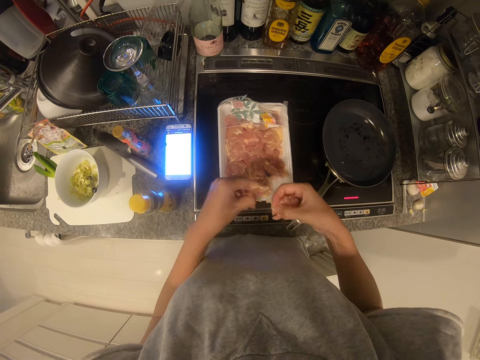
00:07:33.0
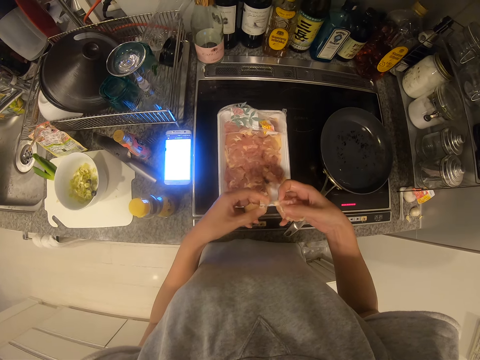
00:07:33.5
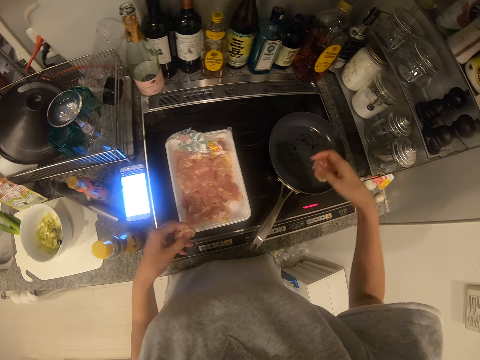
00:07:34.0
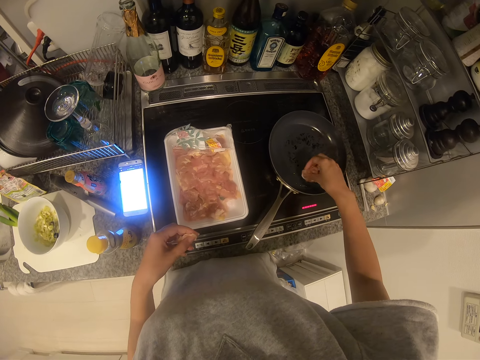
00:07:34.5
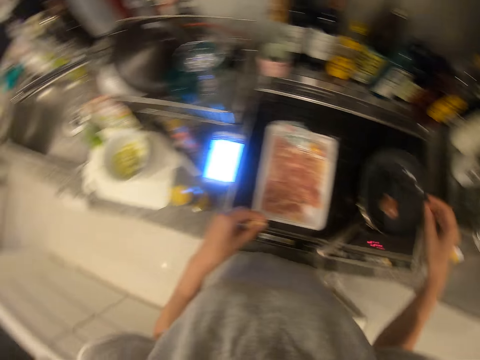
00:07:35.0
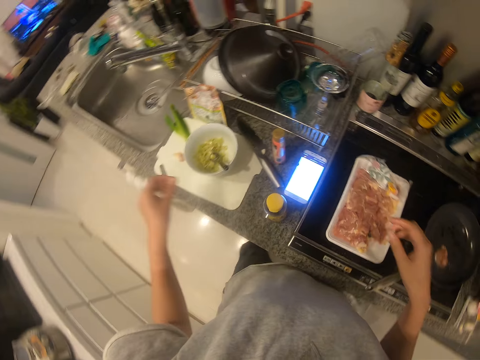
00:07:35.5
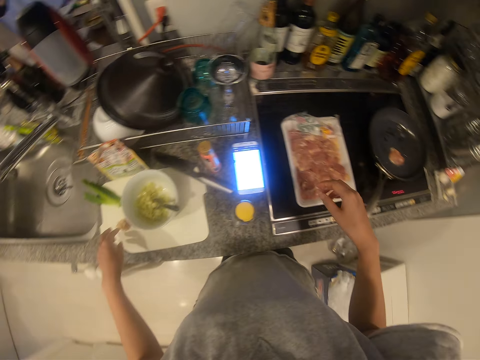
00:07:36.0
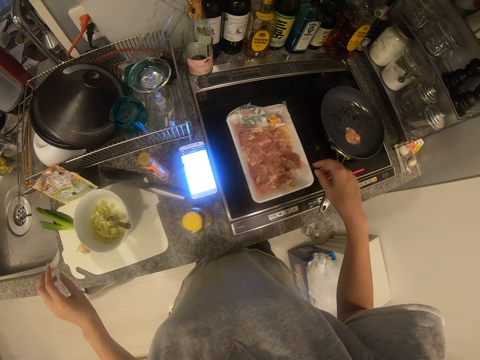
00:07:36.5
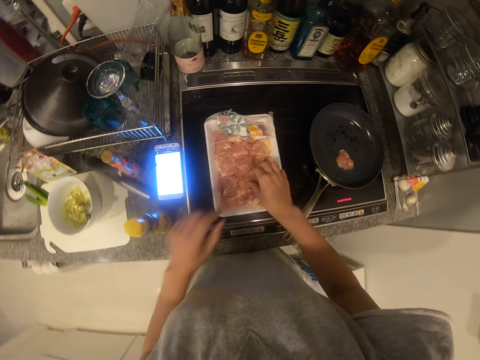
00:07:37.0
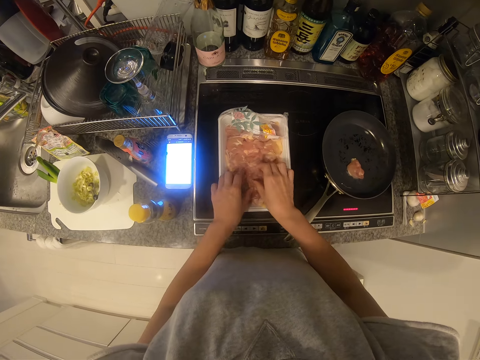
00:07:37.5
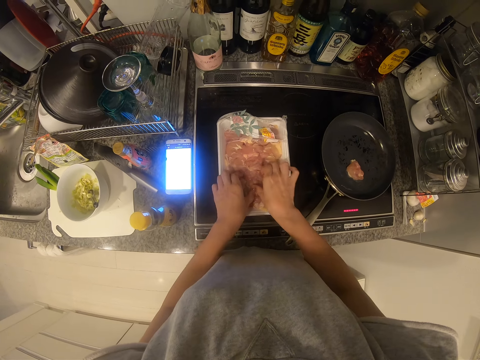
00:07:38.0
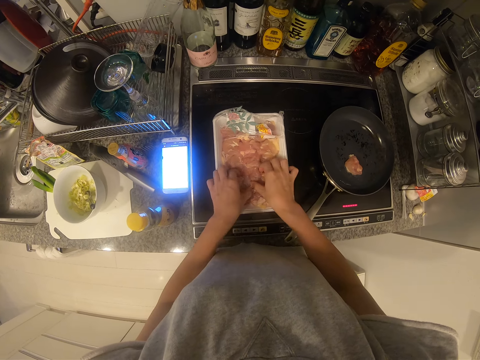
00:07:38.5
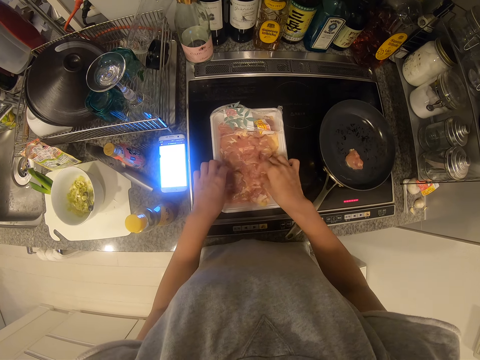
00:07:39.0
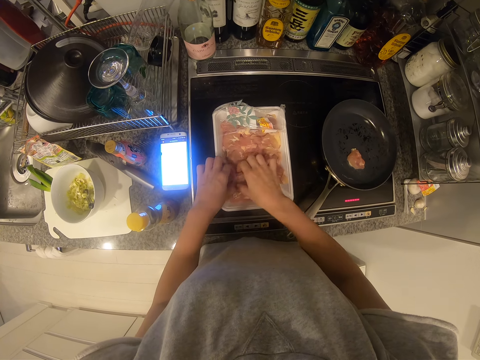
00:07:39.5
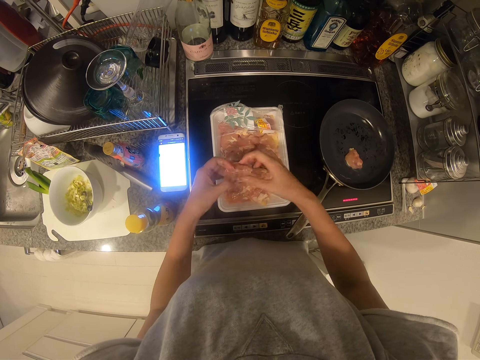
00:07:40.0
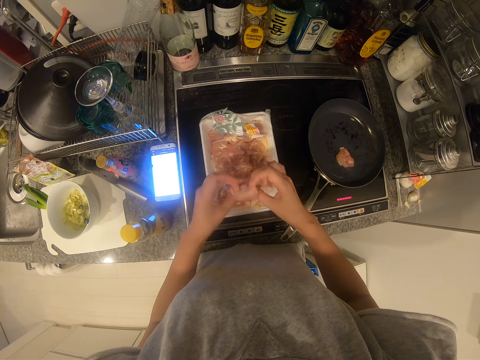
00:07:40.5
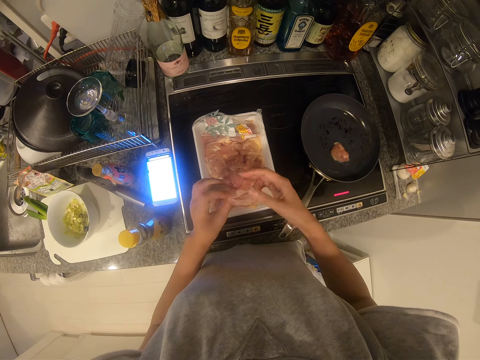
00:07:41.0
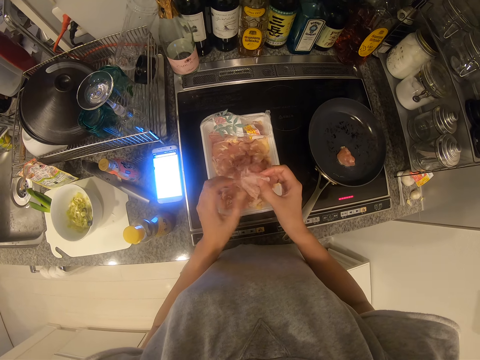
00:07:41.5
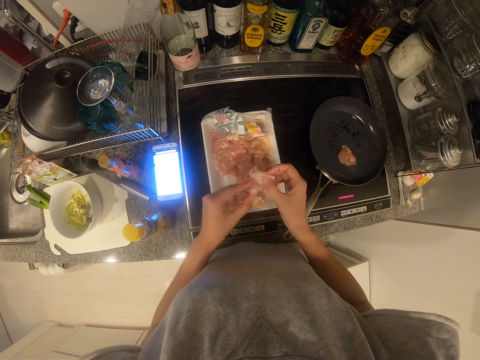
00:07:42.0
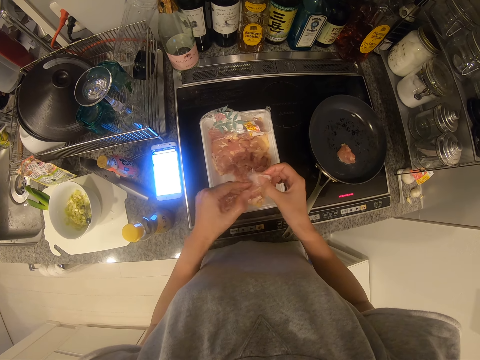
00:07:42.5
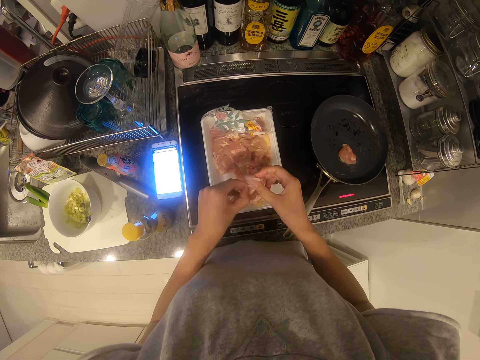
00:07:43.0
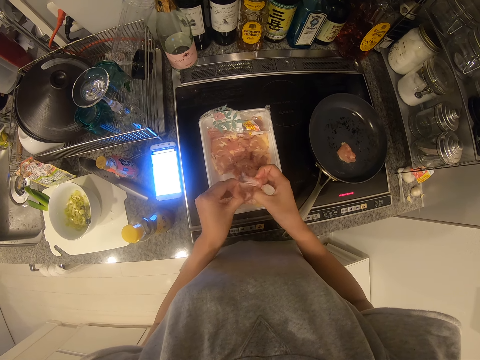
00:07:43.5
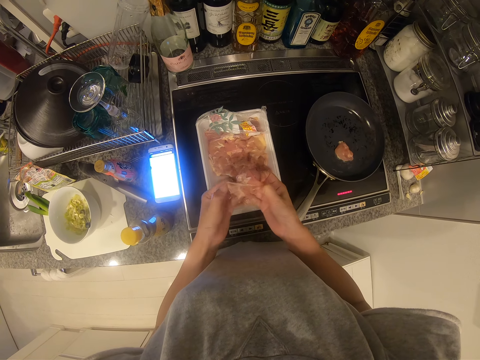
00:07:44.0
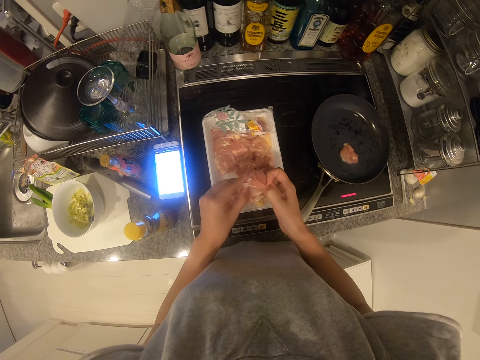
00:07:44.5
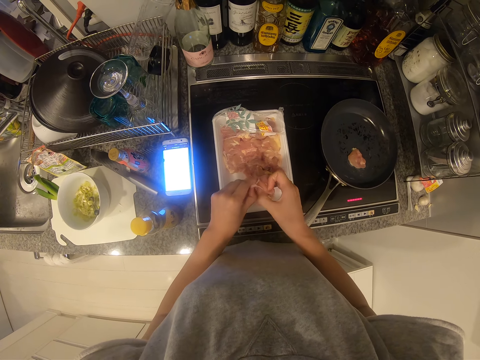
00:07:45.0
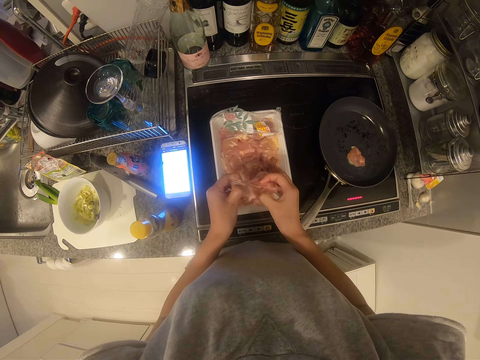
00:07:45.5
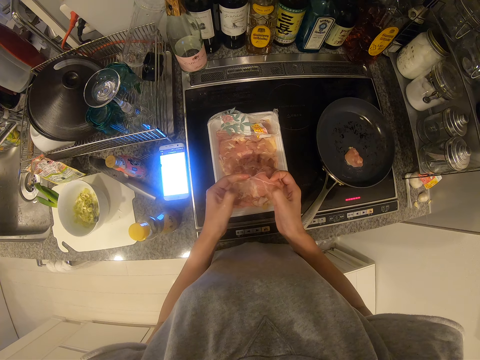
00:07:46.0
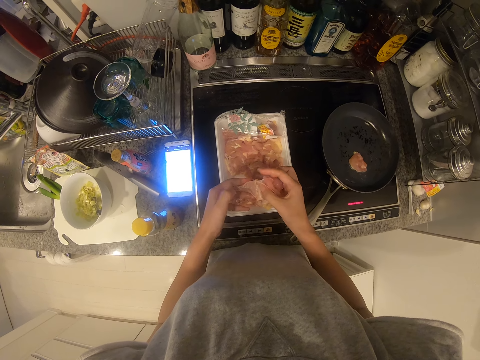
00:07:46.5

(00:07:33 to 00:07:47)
The camera wearer drops the meat in the pan. They drop the unwanted part of the meat on the tray. They pick up a piece of meat from the pack. They tear an unwanted part of the meat.

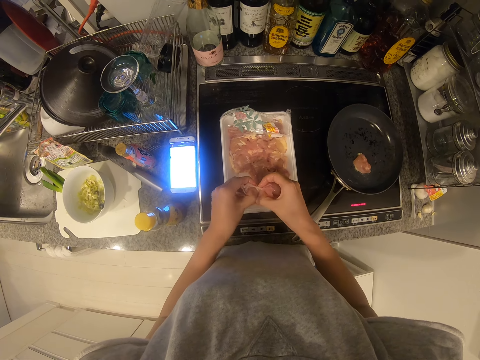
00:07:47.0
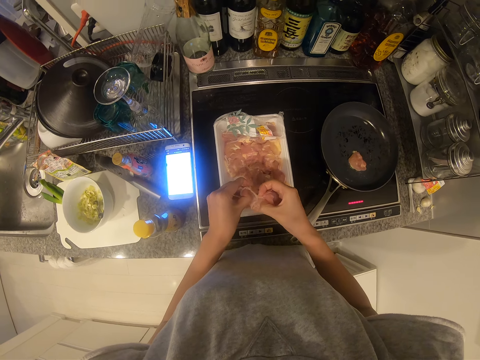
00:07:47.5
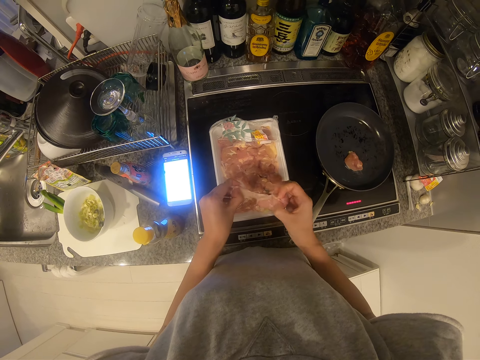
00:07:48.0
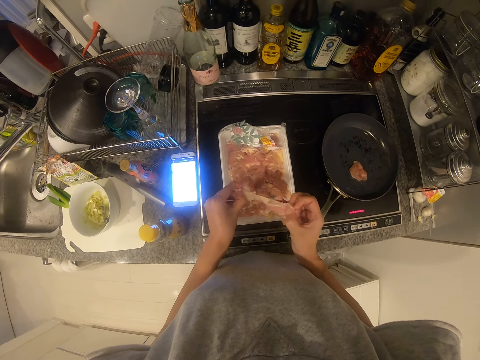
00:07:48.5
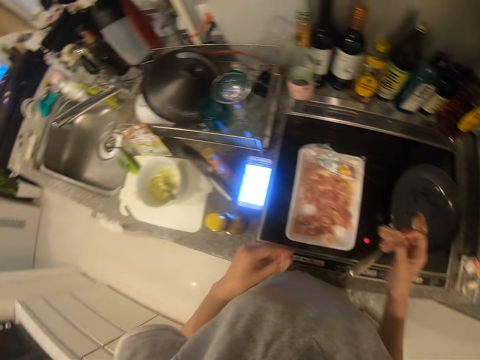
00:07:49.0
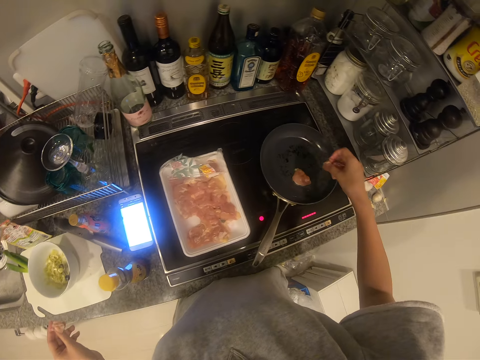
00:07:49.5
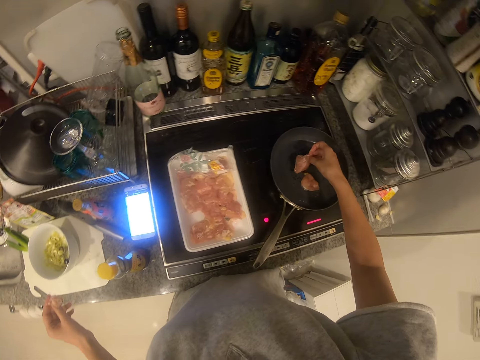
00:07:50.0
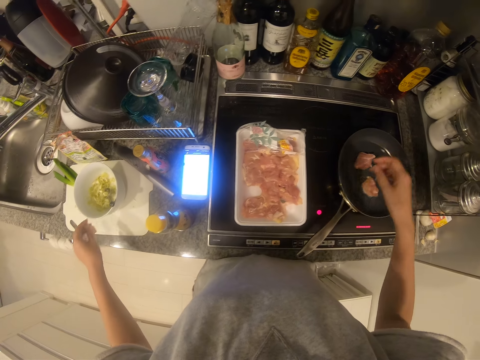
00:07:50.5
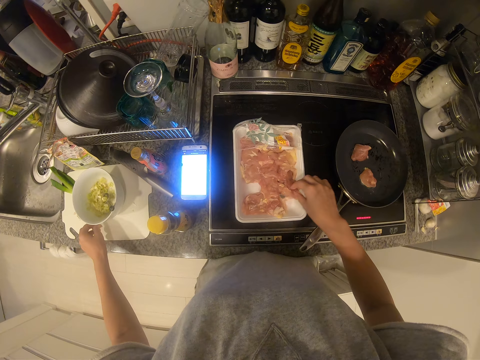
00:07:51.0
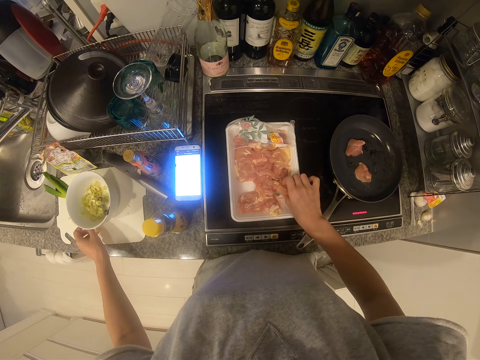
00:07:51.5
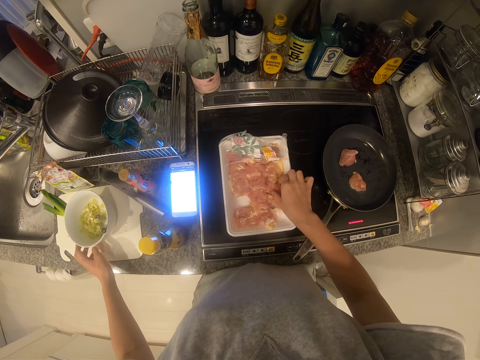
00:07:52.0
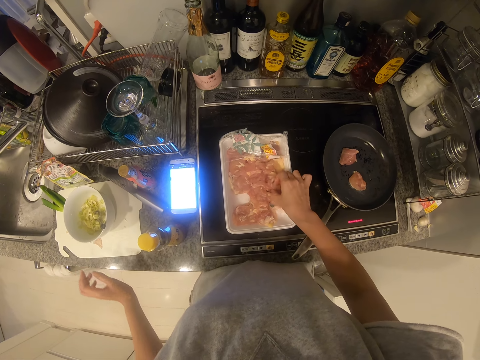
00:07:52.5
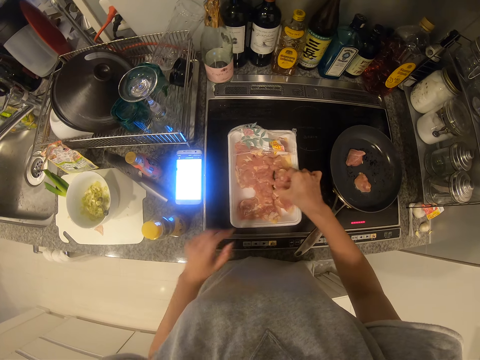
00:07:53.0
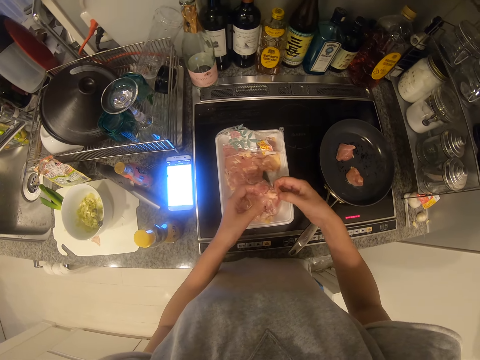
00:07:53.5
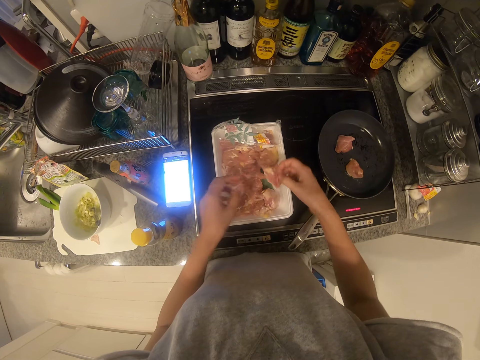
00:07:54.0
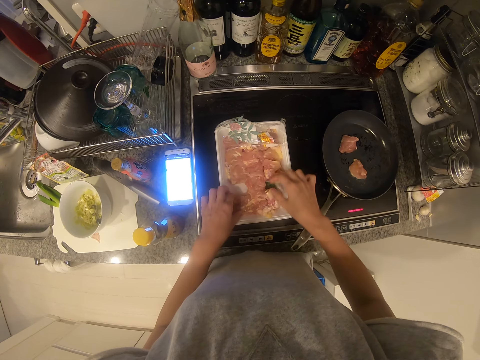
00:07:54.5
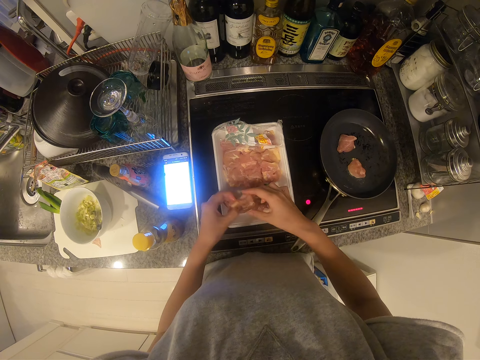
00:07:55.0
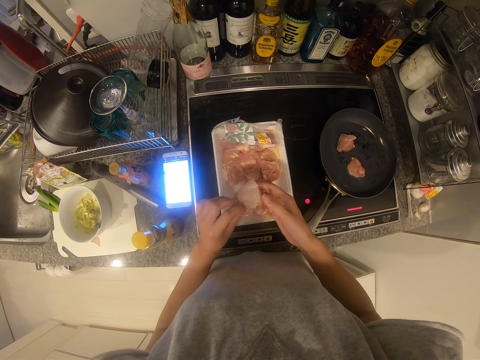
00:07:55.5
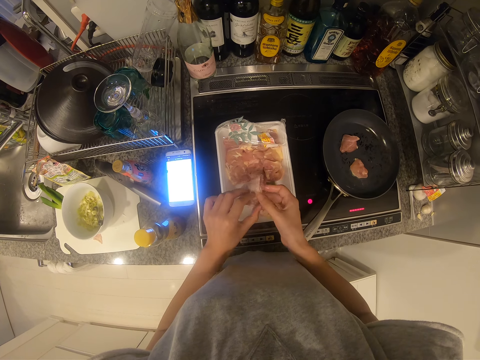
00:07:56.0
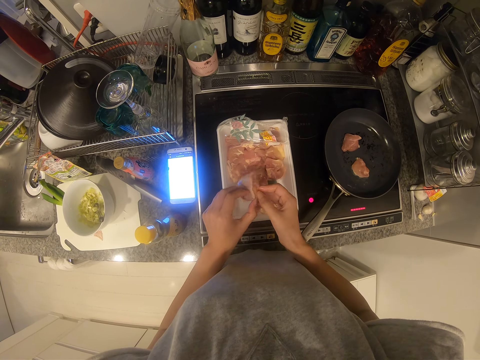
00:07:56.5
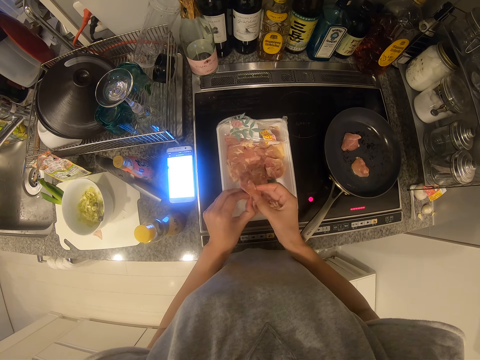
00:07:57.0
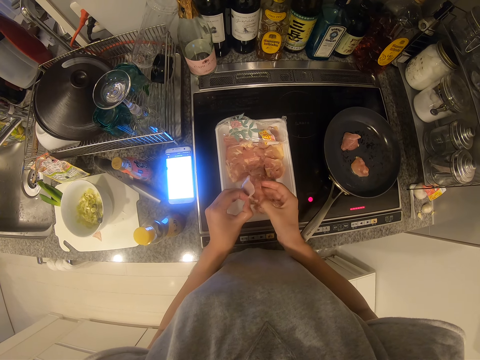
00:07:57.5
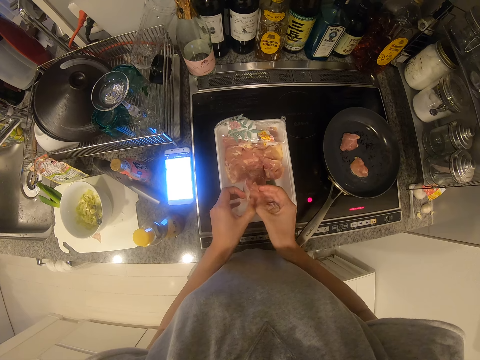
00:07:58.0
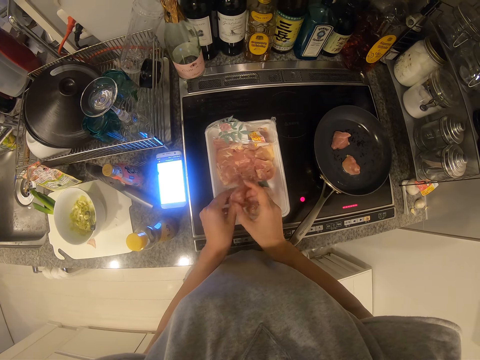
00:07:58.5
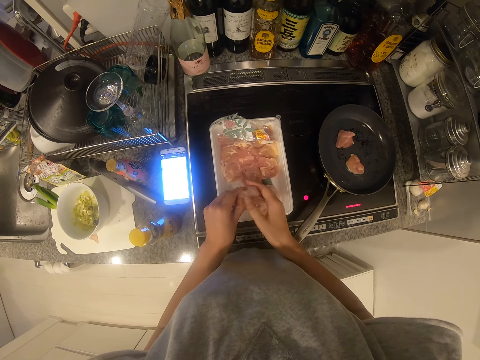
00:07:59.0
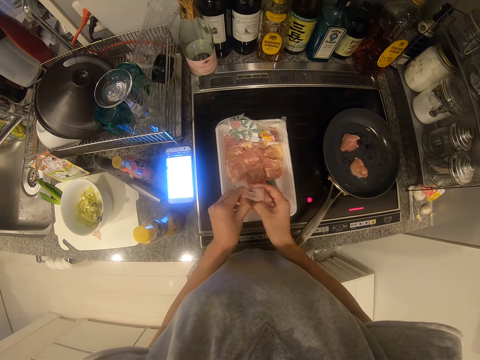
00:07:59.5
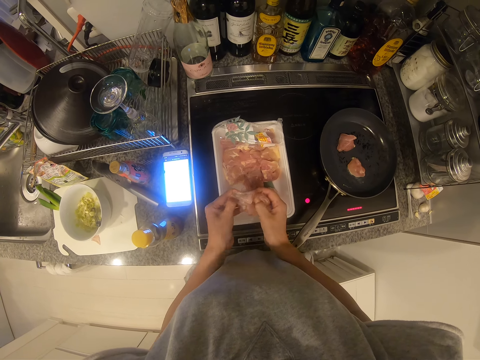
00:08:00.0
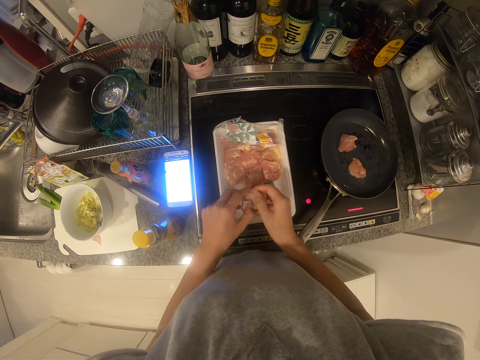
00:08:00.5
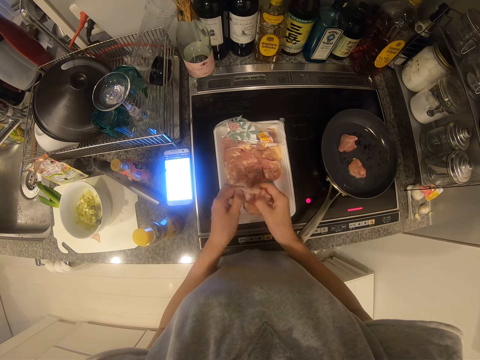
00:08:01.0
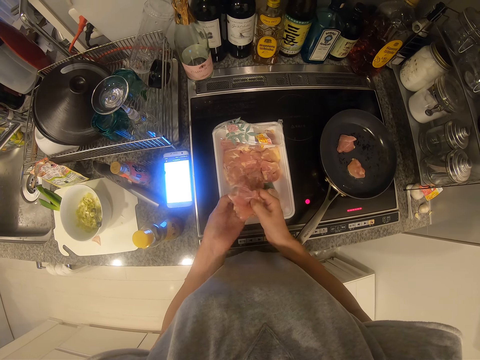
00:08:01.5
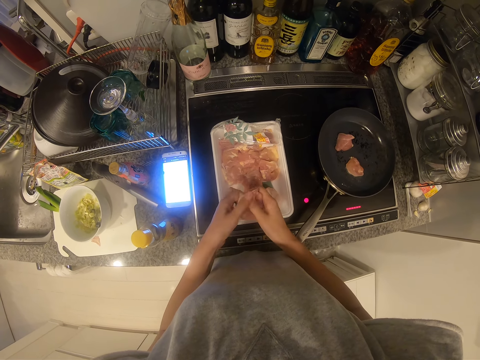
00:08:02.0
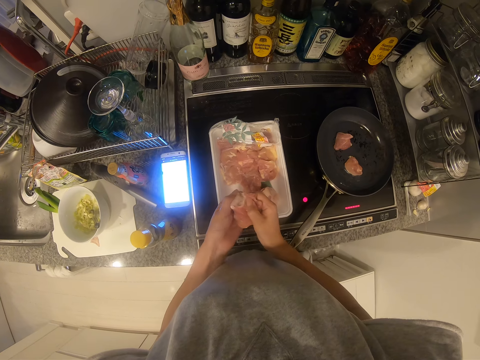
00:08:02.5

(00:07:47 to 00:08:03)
The camera wearer drops the meat in the pan. She drops the unwanted part of the meat on the tray or chopping board. She picks up a piece of meat from the pack, drops the meat in the pack, and picks up another piece of meat from the pack with her left hand. She tears an unwanted part of the meat.
